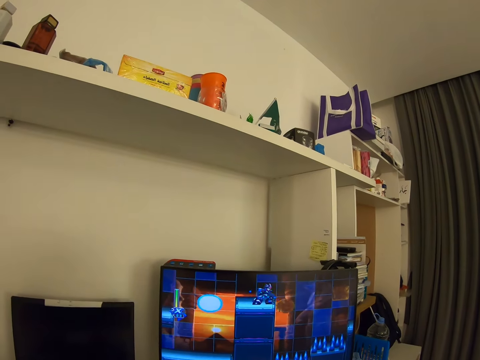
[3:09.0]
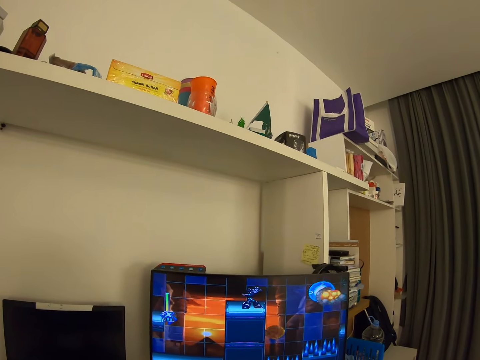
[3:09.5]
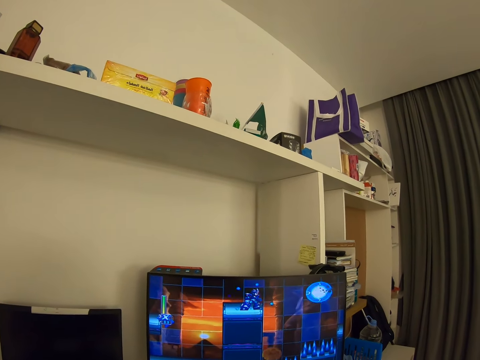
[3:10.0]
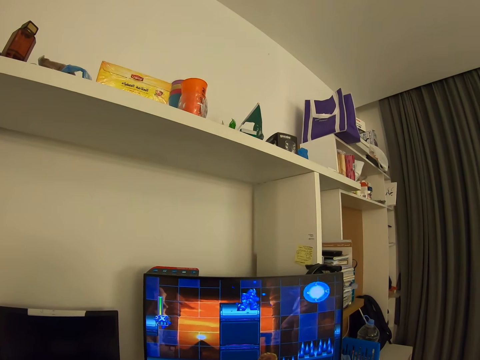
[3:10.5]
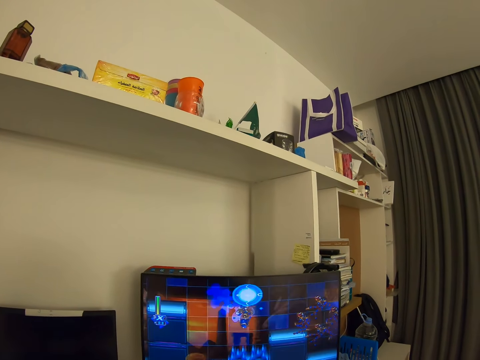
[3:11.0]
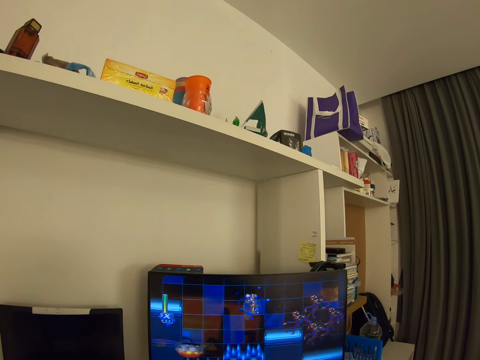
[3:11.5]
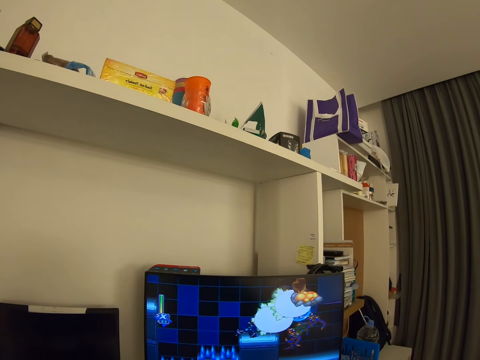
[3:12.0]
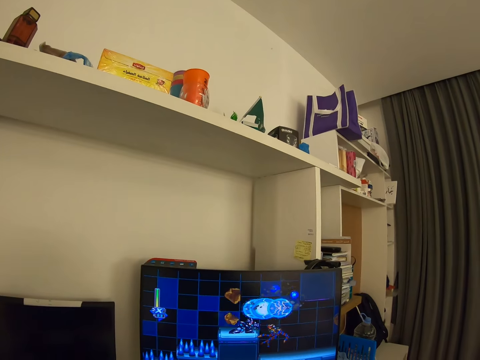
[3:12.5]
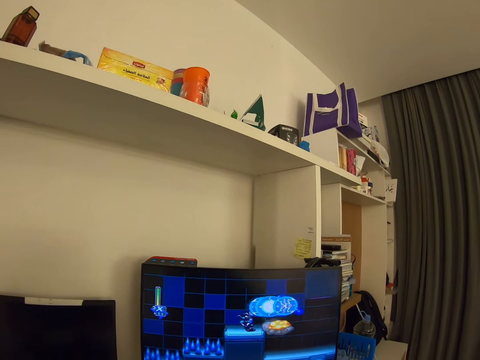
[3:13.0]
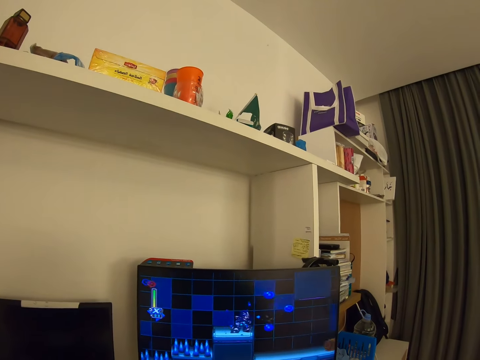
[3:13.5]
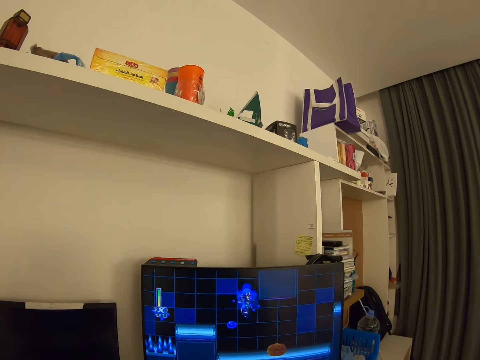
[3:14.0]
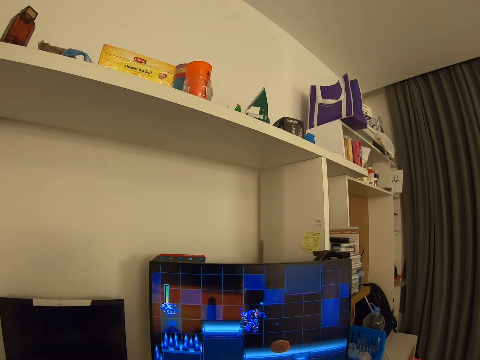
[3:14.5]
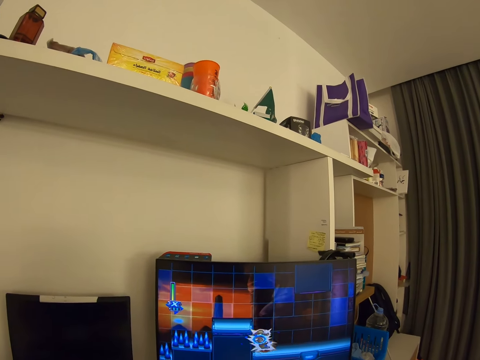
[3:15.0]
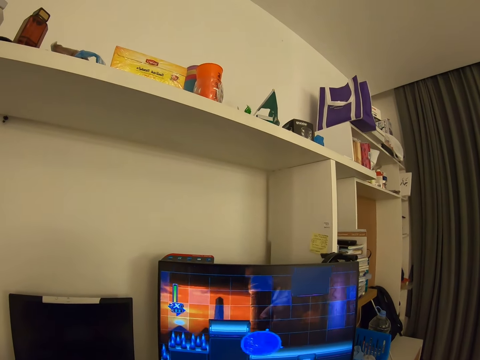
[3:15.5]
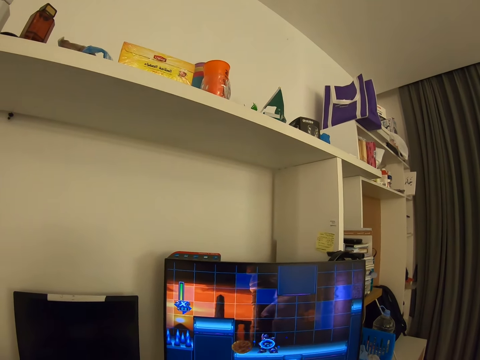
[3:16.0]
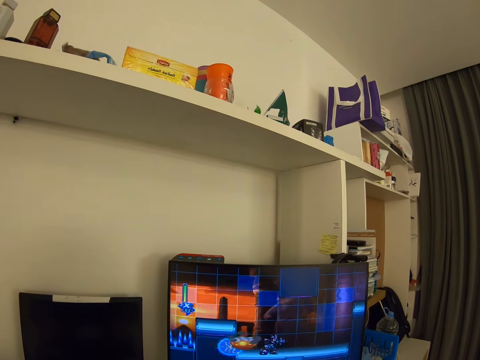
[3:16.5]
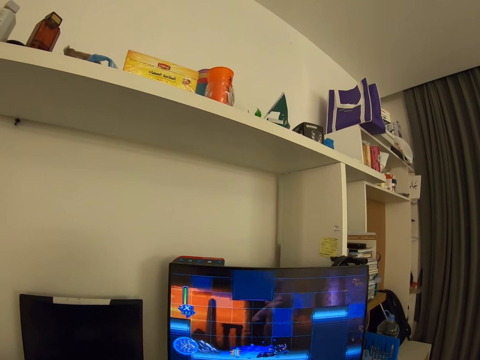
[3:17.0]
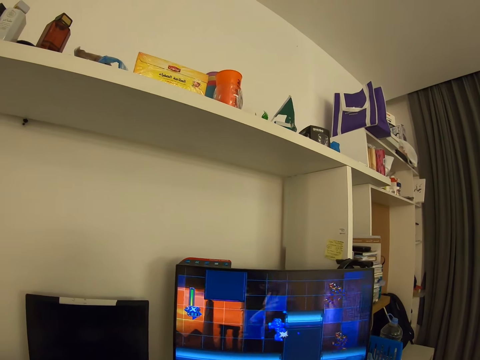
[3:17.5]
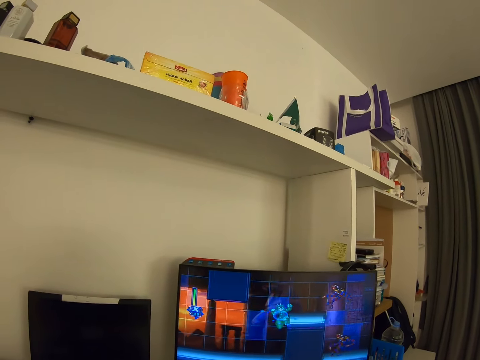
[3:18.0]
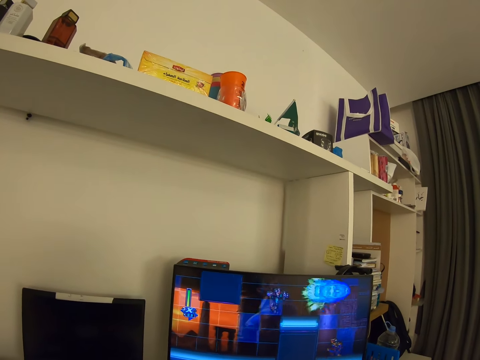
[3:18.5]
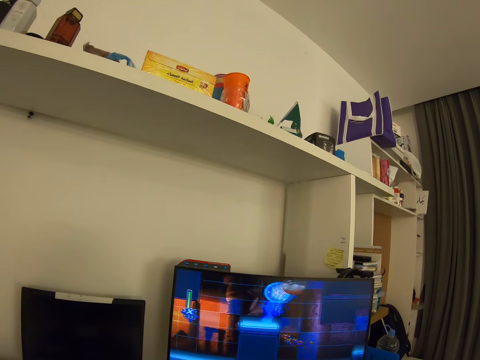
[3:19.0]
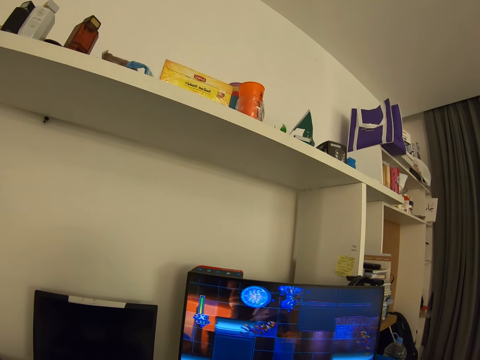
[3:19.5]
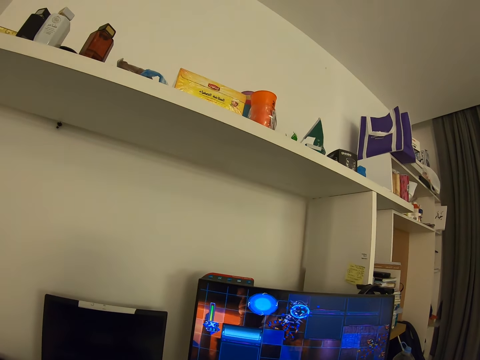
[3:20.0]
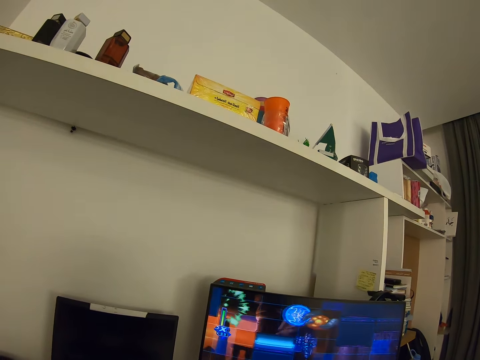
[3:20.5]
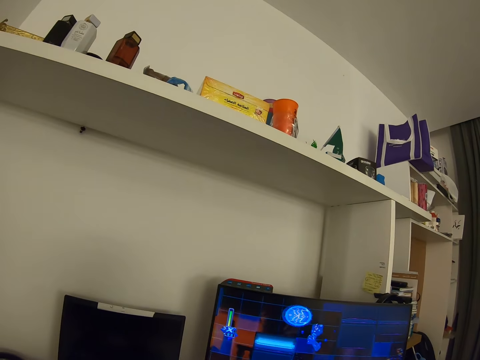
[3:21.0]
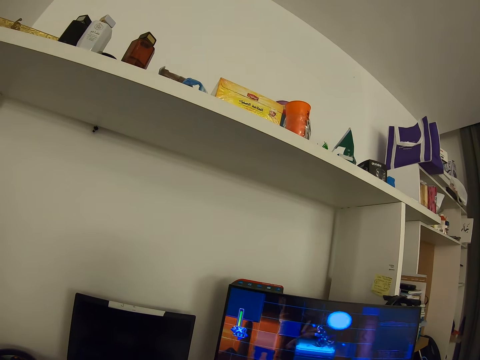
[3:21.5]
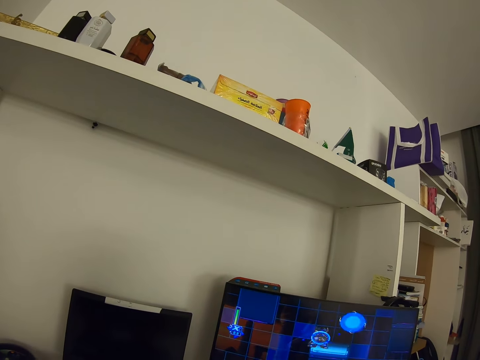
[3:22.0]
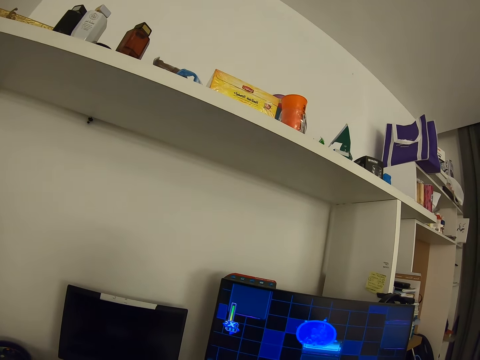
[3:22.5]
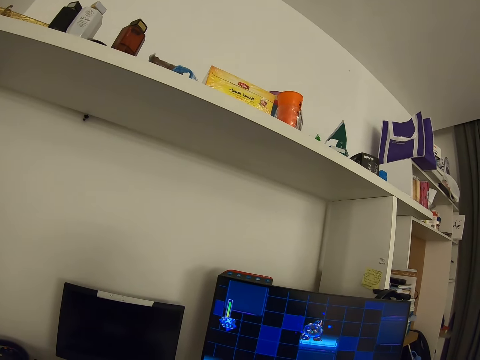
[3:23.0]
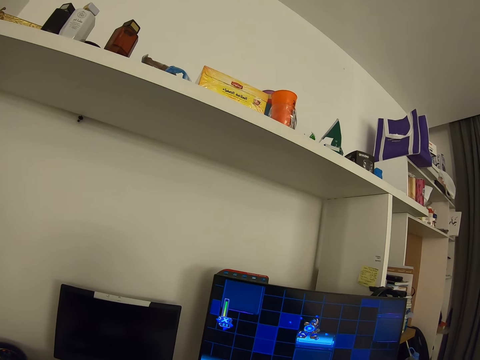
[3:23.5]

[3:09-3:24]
The camera wearer plays a game on the computer.

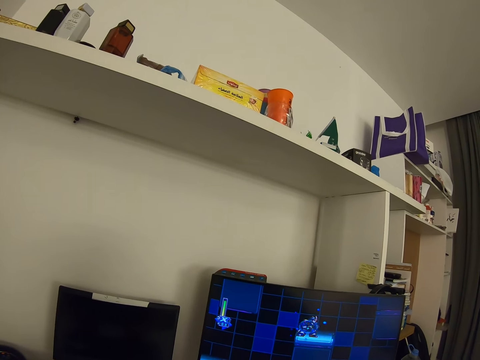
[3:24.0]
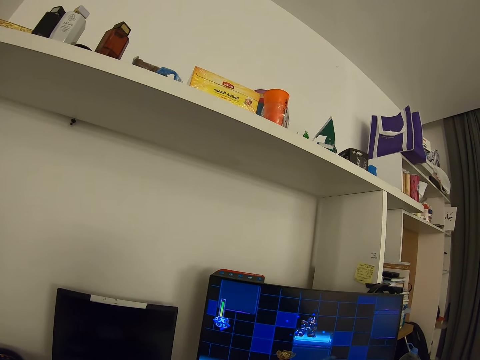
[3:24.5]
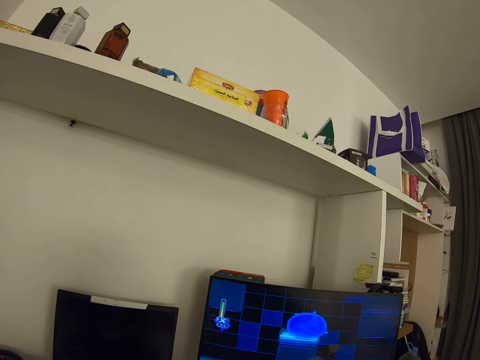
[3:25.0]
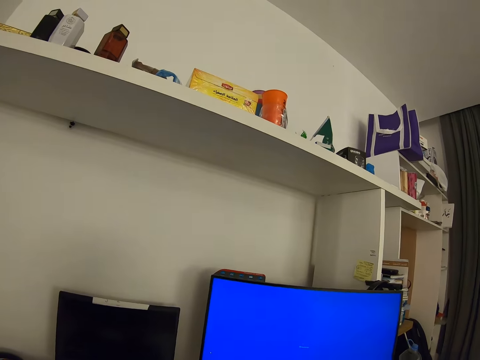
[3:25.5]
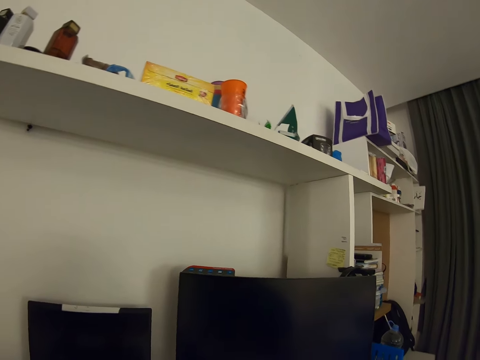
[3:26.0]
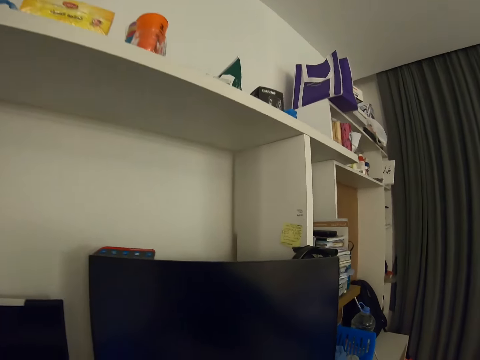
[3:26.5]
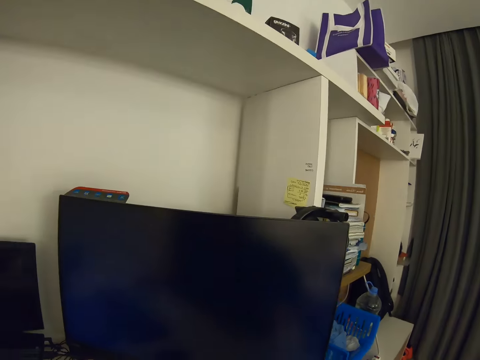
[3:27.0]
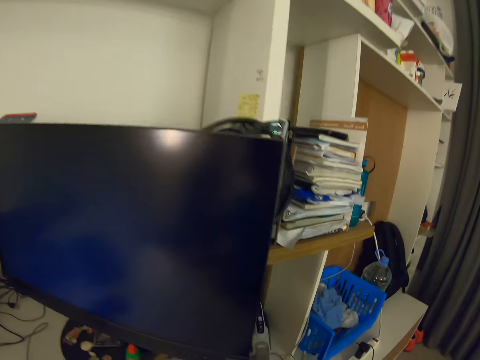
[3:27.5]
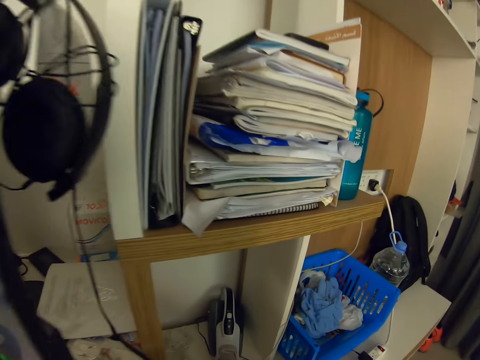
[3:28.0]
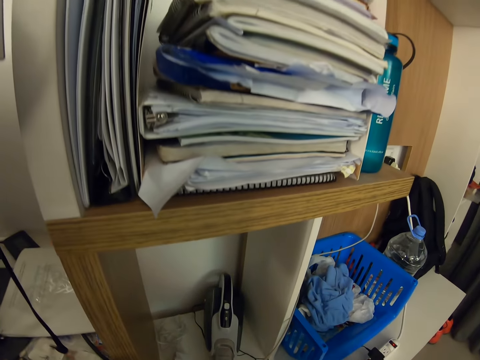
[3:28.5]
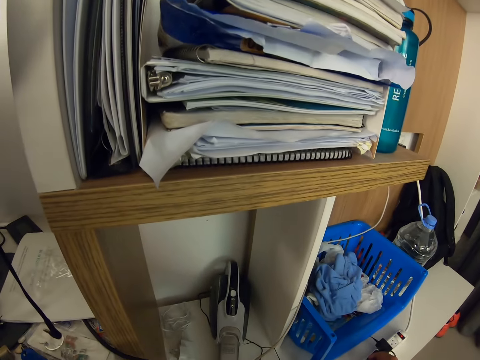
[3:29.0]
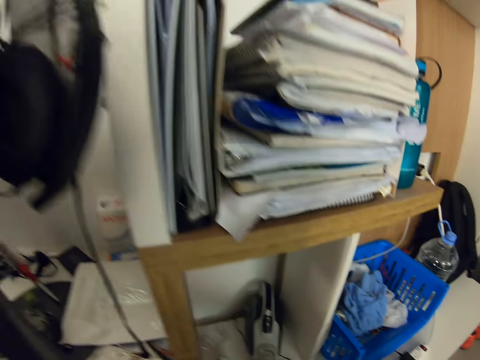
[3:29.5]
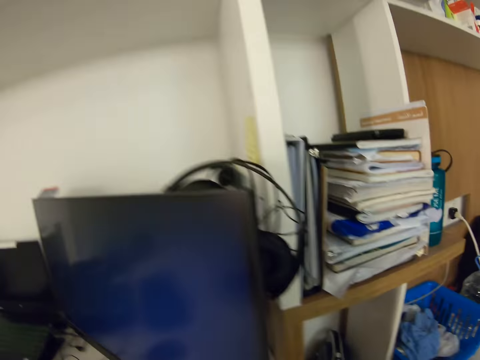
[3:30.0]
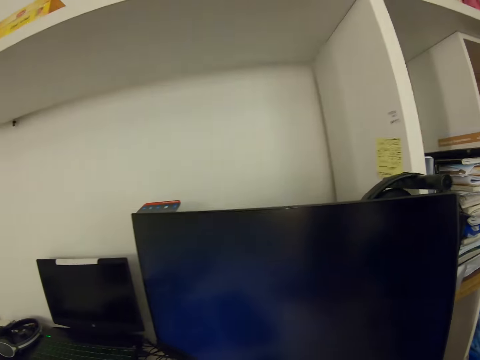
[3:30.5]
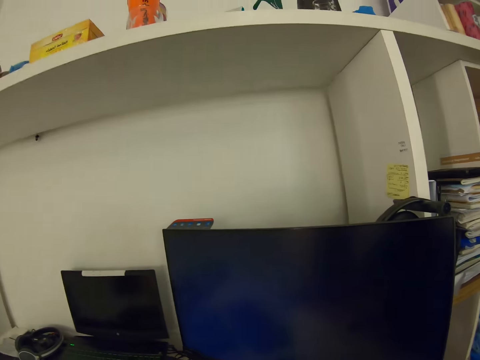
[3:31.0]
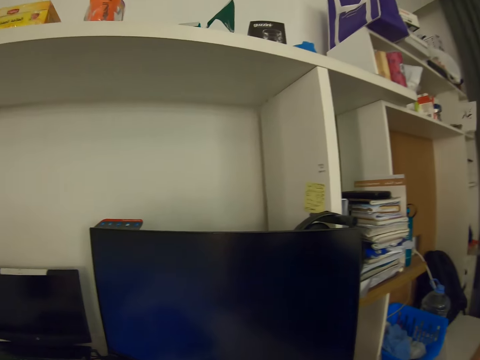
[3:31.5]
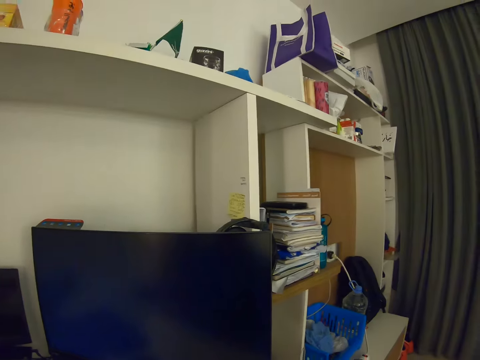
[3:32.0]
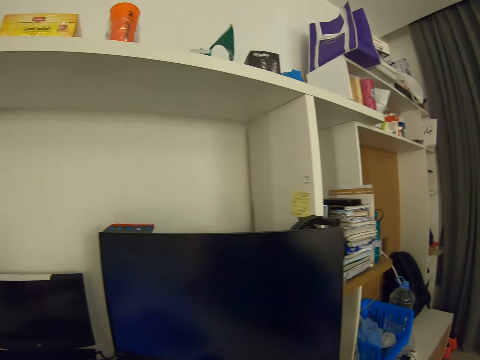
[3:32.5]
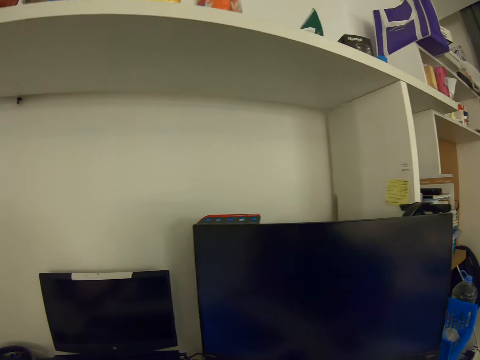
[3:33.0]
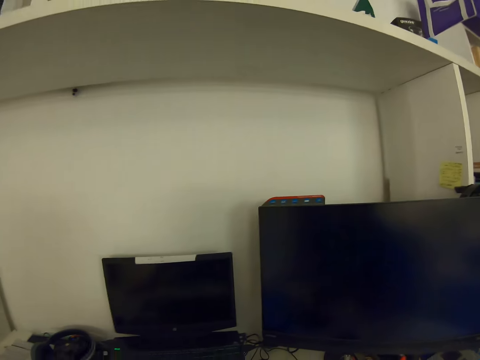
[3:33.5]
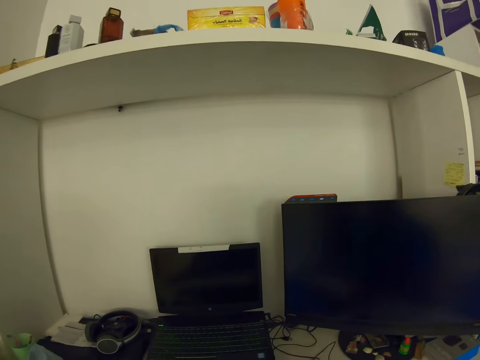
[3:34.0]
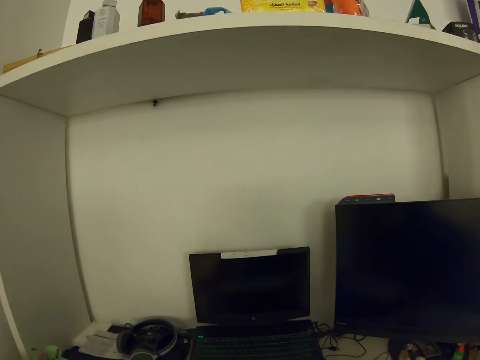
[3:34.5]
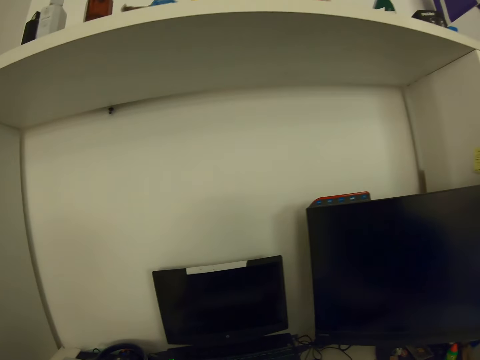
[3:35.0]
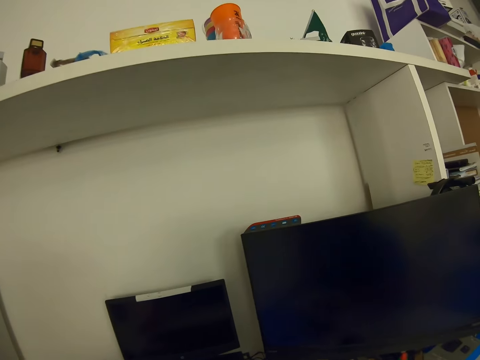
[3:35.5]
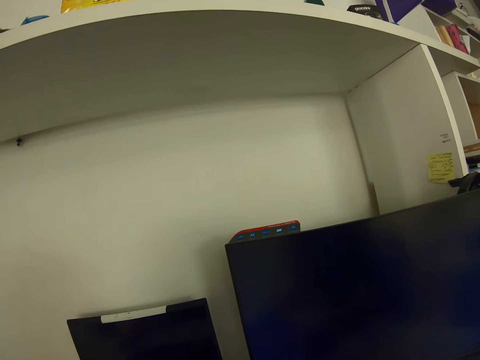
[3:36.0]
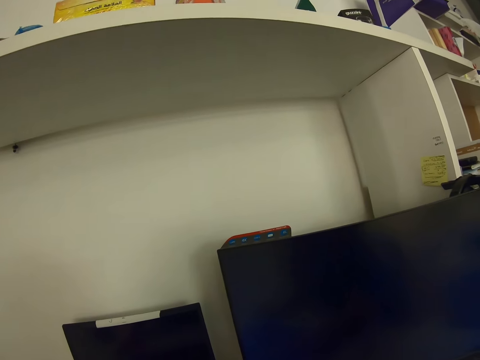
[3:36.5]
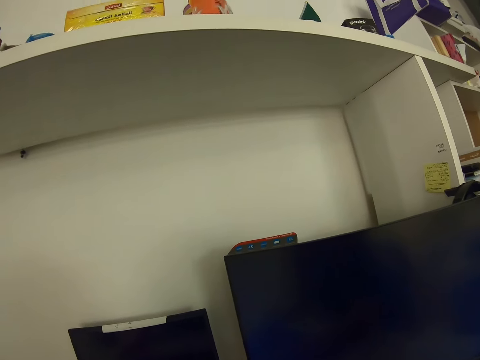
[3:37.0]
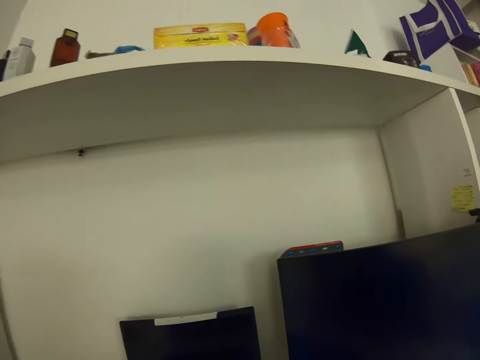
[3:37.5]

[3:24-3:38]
The camera wearer looks around. They do something.
